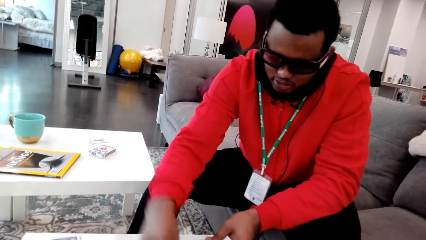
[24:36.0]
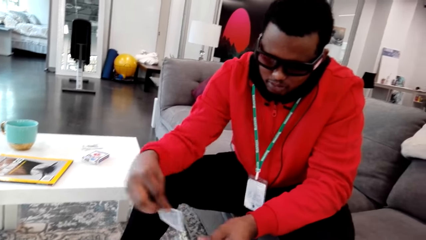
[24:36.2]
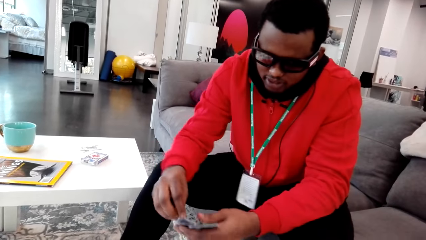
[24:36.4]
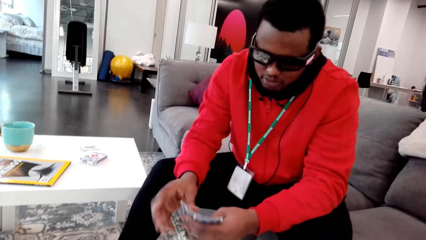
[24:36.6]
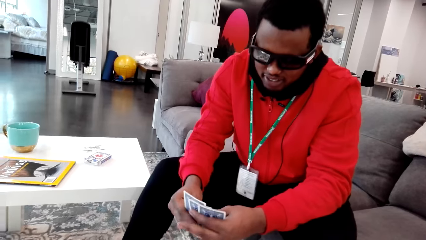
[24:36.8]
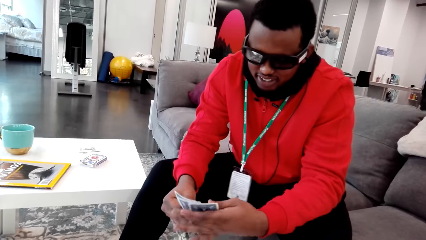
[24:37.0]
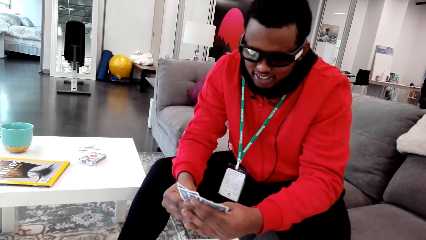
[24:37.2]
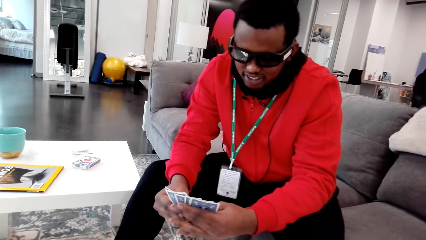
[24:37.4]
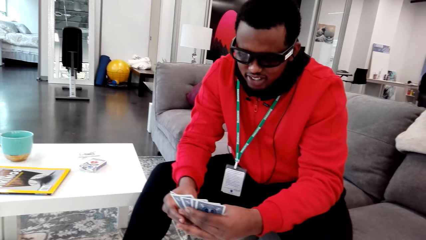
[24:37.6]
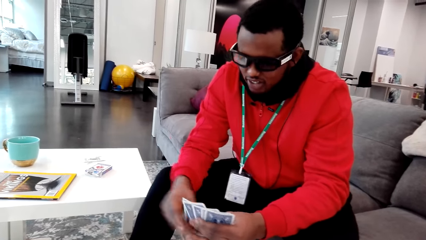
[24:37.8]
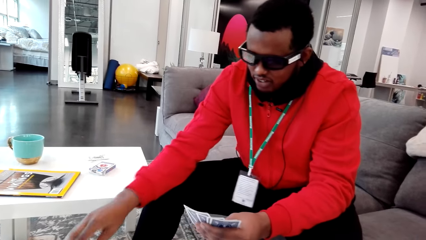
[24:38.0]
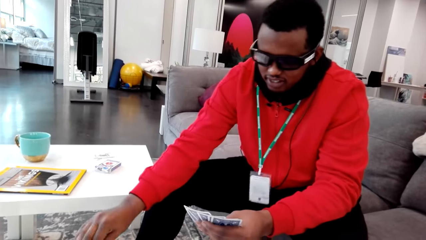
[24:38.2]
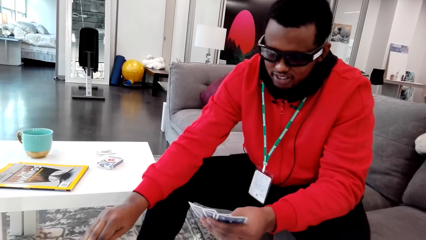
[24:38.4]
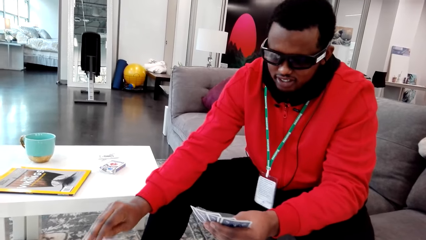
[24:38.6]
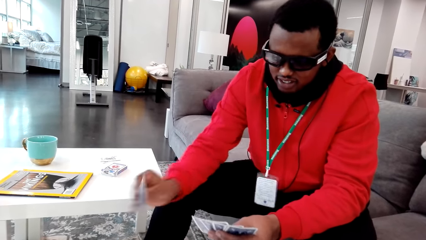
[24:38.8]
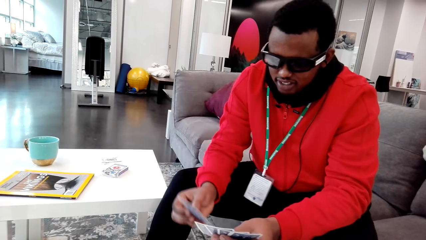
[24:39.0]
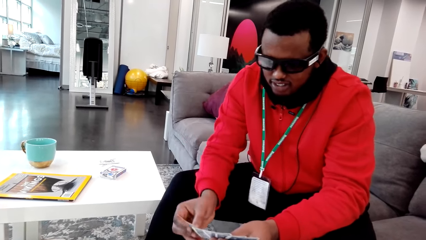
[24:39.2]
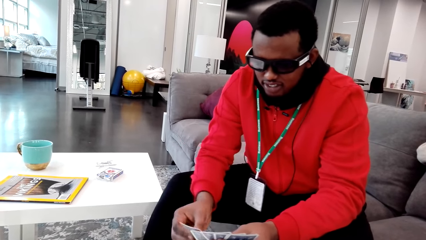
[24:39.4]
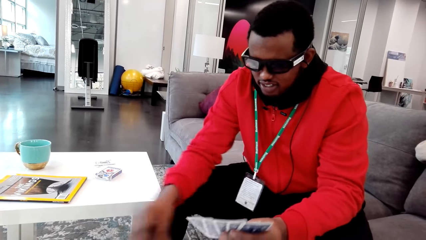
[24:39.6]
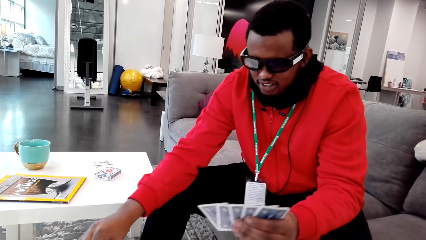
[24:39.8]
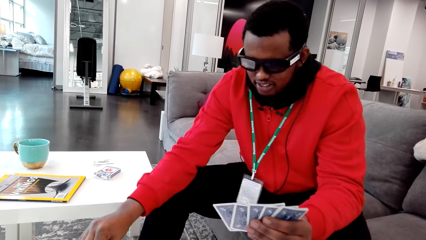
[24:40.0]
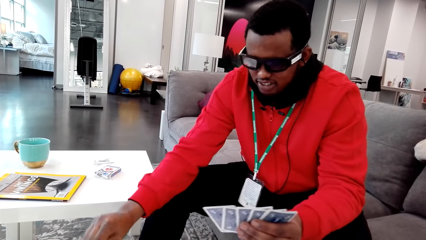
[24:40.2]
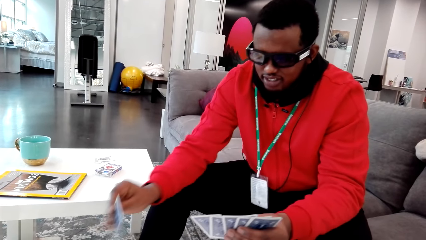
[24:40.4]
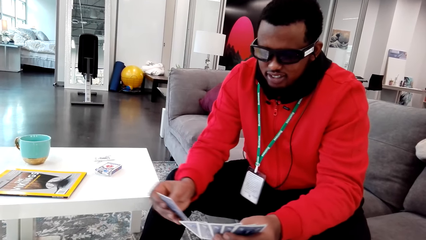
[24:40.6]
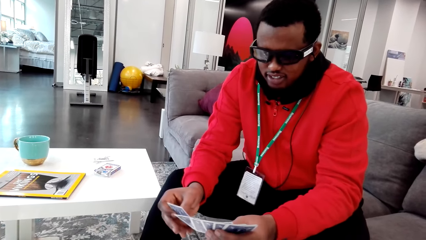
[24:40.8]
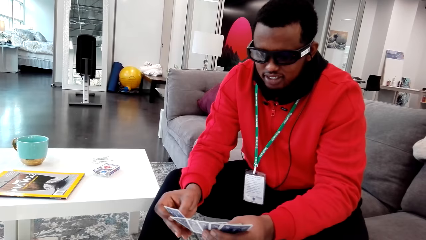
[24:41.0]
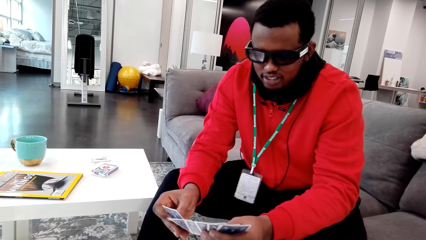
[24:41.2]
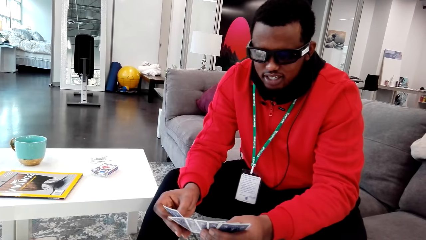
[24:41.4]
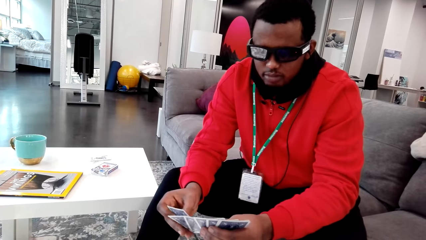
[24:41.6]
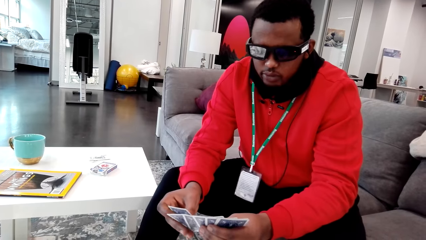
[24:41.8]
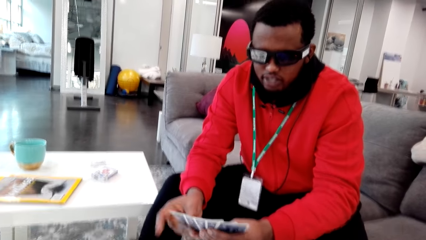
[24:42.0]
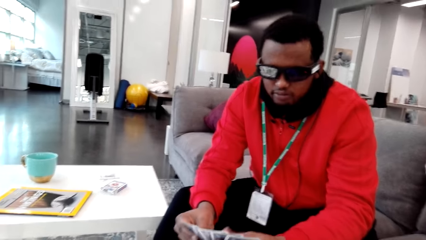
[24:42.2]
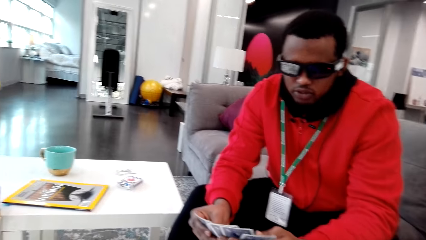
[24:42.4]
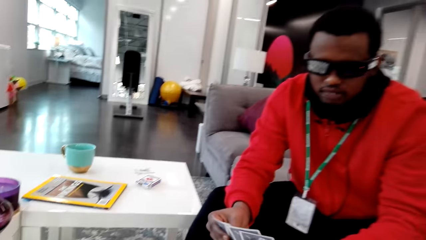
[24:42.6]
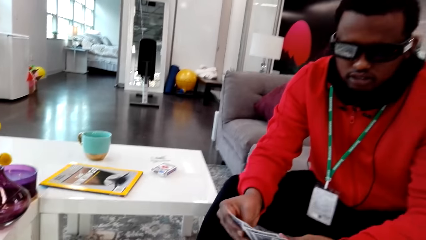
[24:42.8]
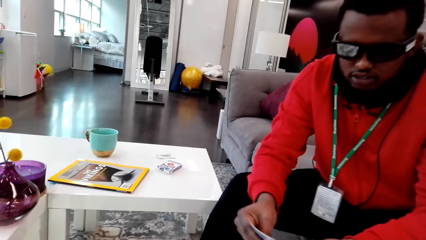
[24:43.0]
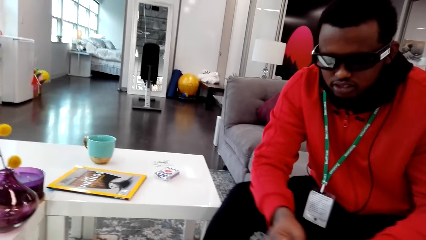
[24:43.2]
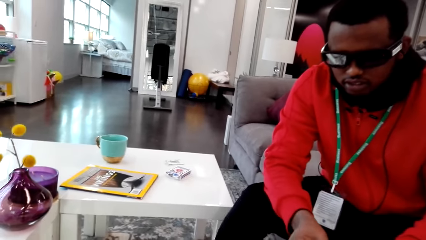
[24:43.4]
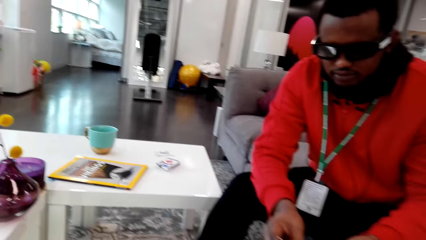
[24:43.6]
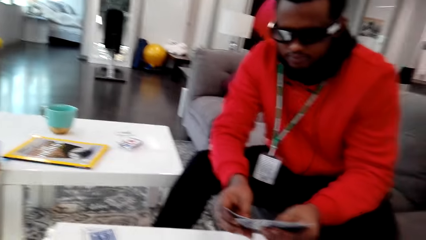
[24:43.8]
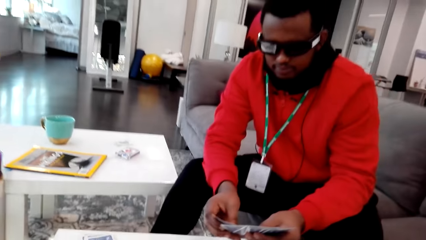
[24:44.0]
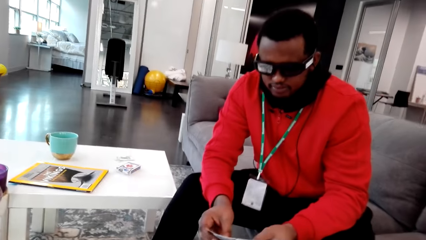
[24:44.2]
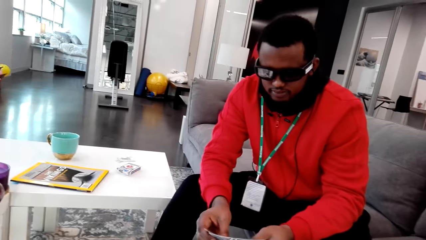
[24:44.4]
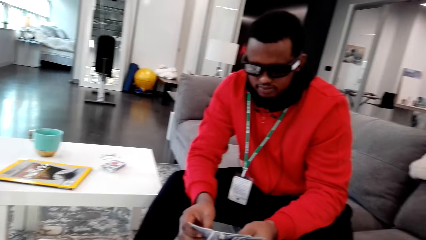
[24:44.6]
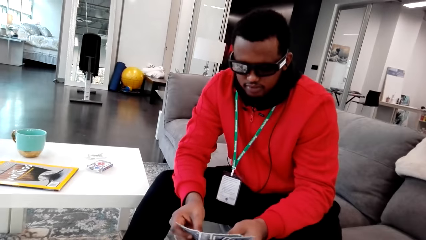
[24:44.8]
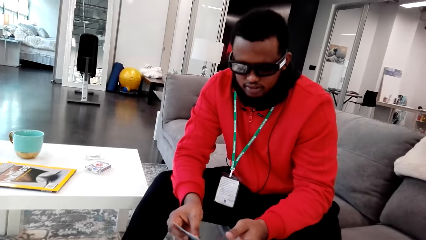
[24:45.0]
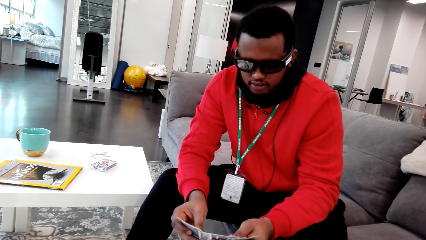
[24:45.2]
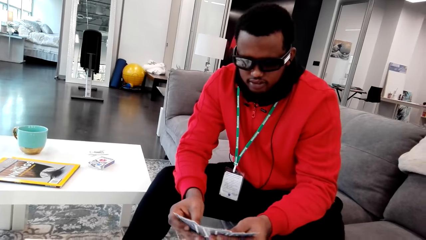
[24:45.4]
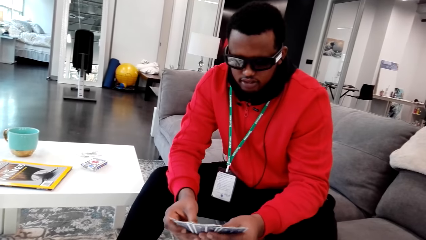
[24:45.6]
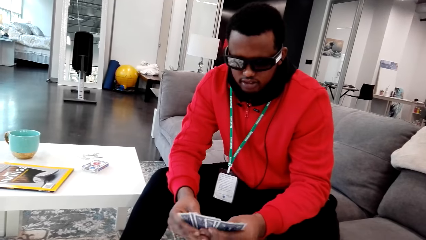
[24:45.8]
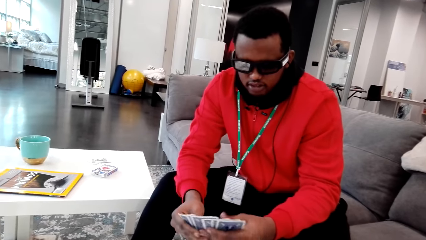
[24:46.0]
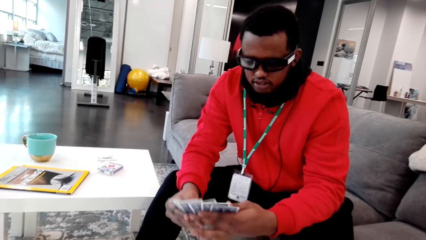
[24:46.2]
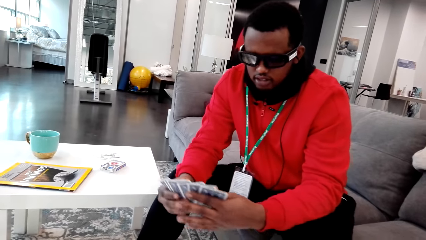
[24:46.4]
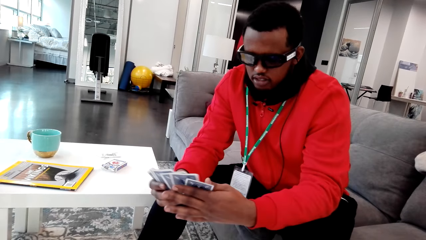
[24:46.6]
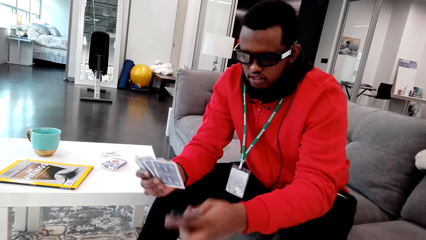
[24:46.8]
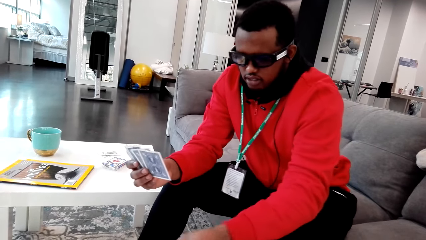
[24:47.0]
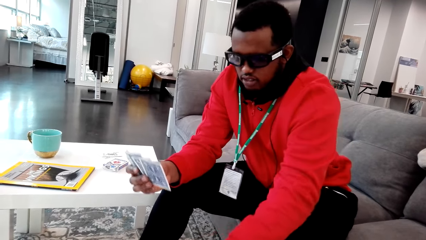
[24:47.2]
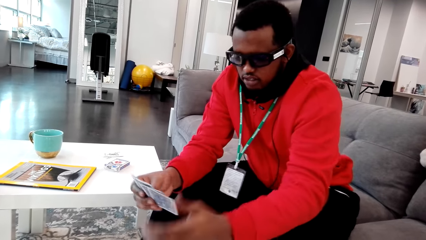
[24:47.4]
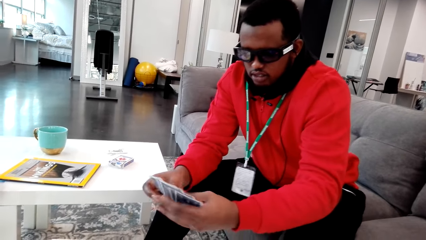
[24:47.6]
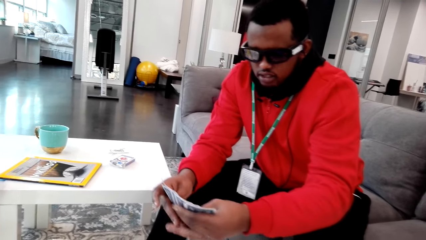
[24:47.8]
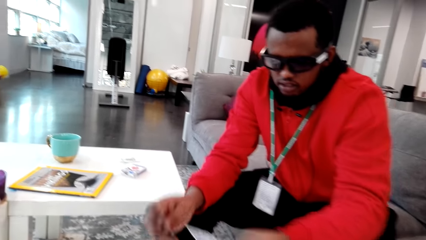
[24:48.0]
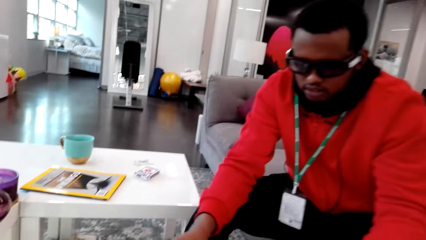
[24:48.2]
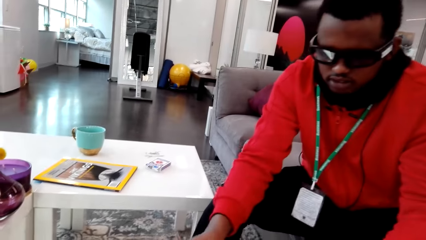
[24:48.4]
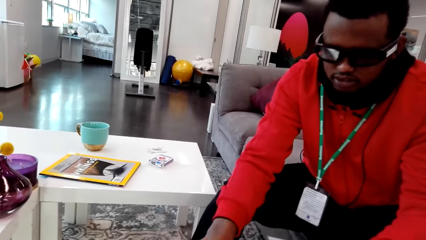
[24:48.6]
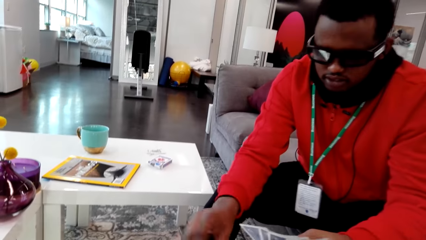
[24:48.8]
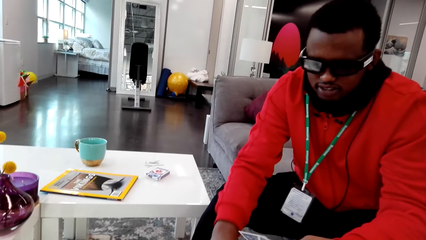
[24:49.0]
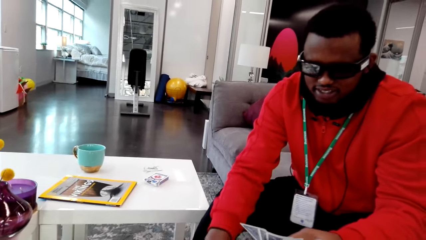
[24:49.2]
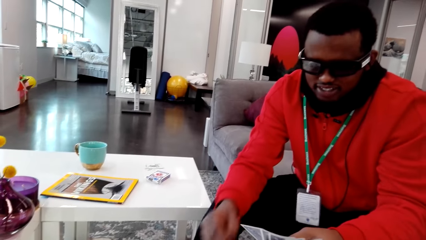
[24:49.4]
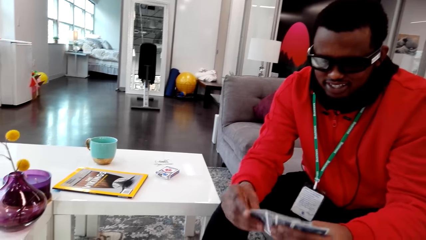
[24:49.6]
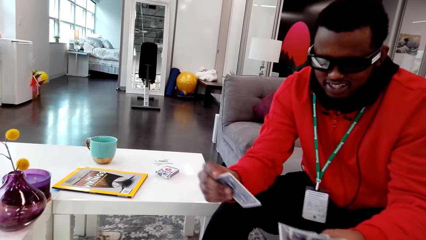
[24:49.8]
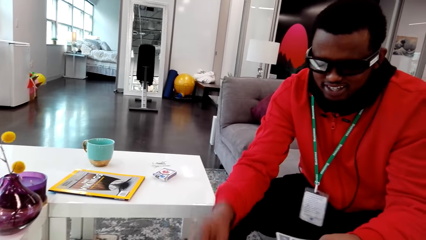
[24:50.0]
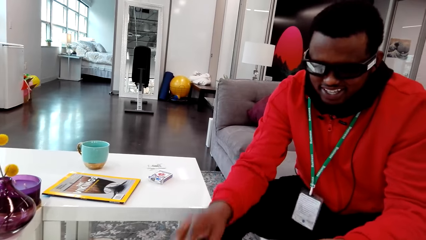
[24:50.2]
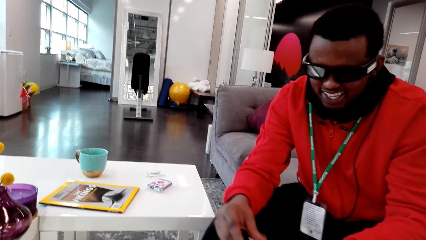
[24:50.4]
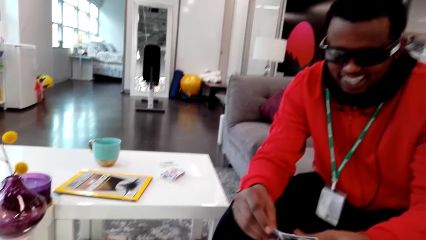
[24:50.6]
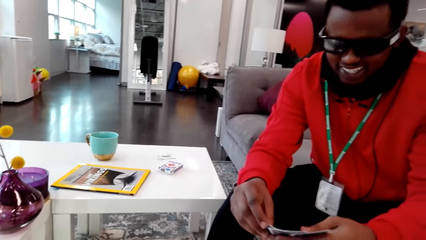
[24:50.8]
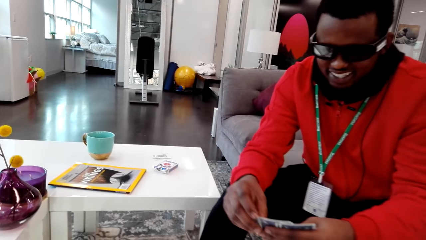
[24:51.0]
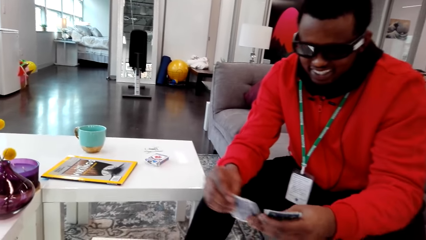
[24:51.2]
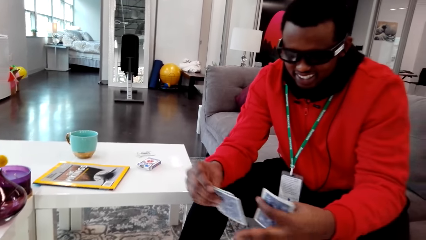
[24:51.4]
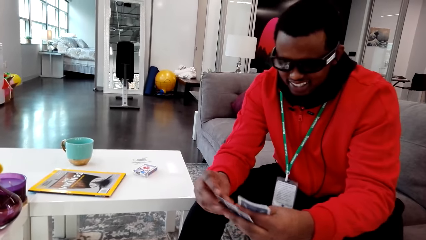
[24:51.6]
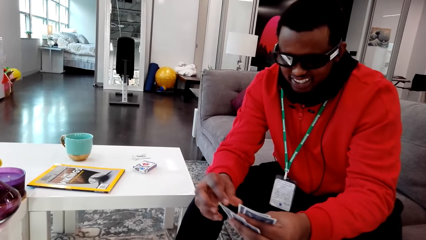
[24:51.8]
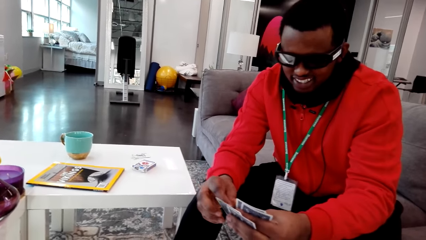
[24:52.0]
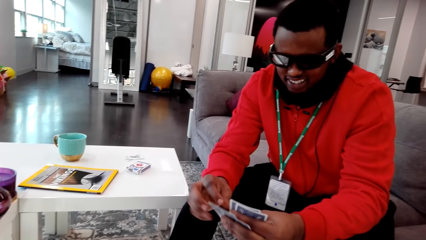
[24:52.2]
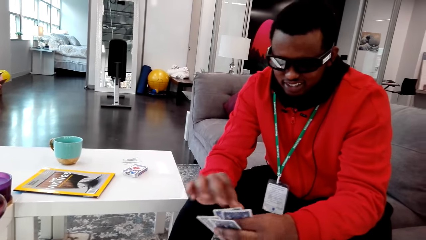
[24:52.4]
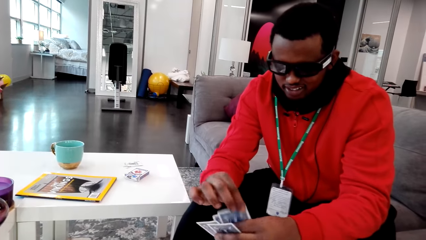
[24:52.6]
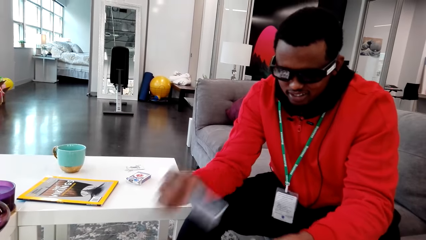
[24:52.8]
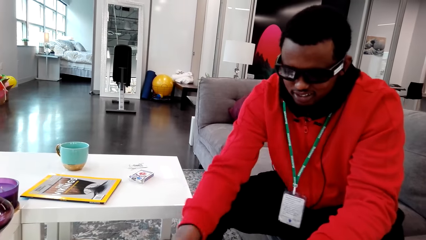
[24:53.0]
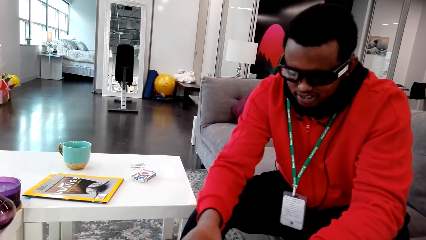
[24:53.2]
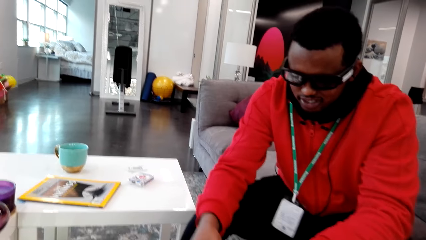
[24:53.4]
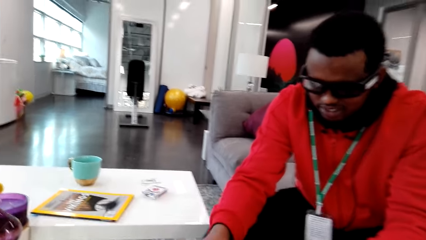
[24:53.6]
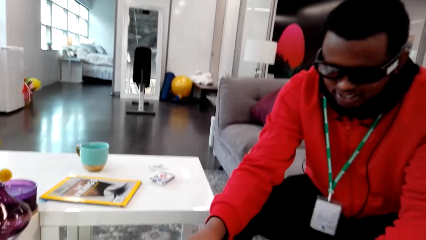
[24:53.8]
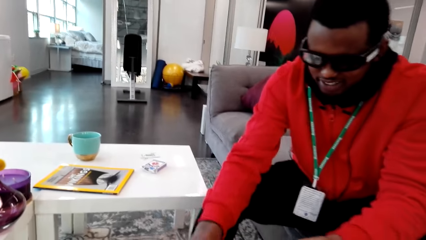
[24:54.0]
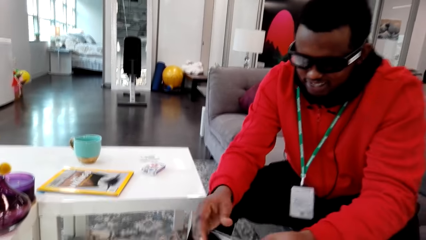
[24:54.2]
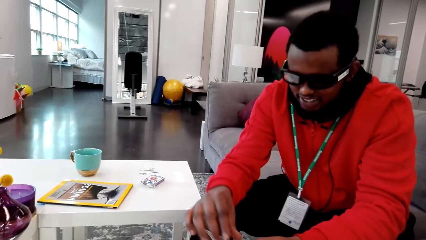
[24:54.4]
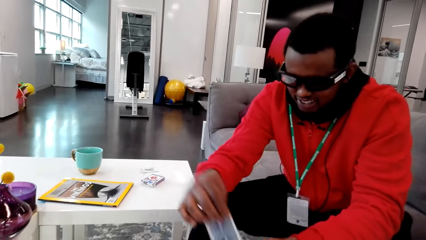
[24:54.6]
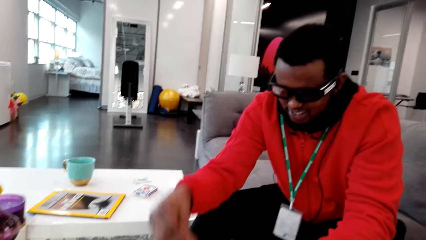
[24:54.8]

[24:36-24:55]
A man talks to the camera wearer. The camera wearer talks to the man. The man plays his card.
